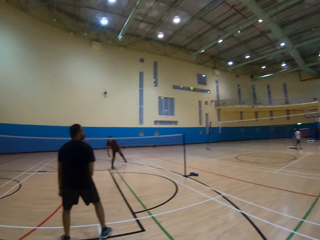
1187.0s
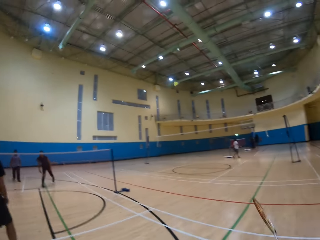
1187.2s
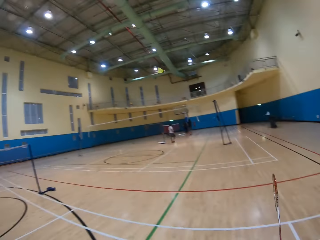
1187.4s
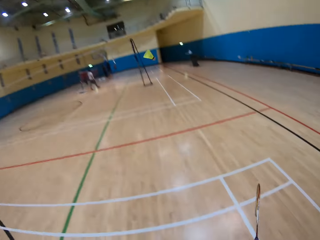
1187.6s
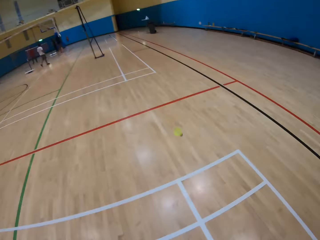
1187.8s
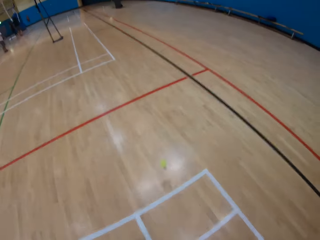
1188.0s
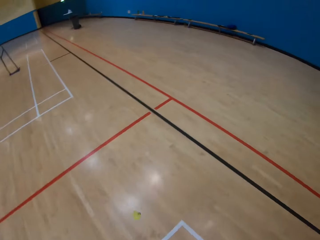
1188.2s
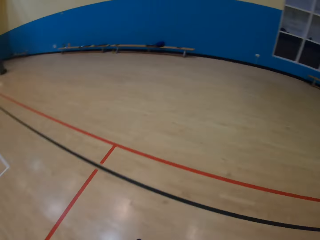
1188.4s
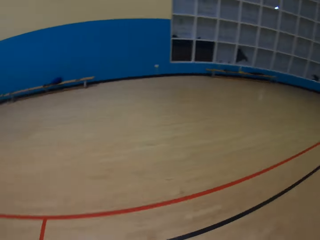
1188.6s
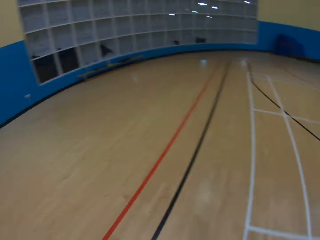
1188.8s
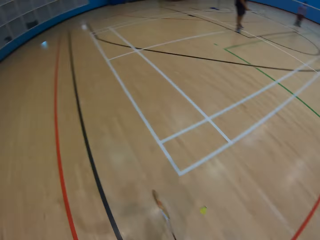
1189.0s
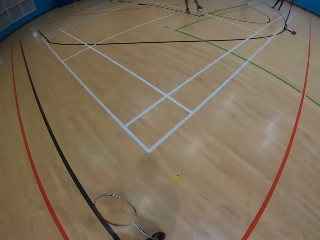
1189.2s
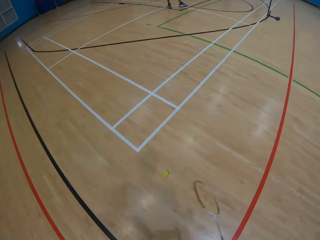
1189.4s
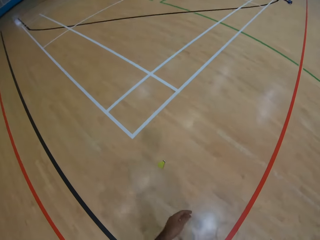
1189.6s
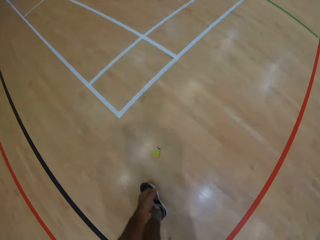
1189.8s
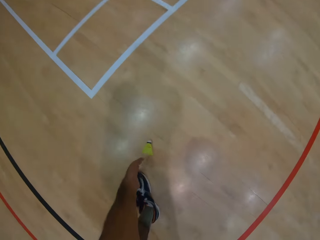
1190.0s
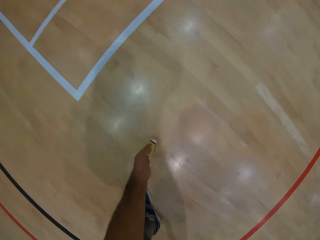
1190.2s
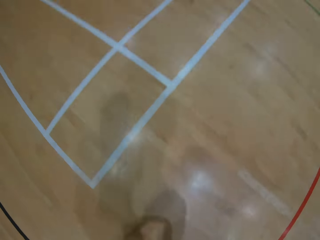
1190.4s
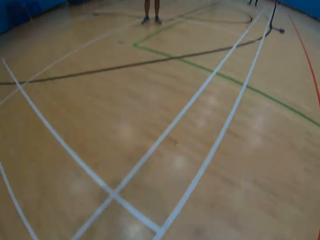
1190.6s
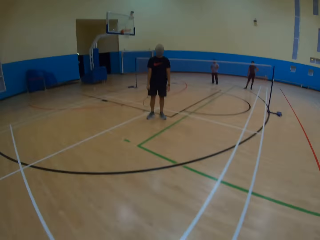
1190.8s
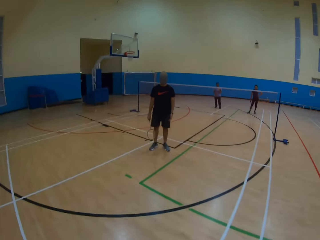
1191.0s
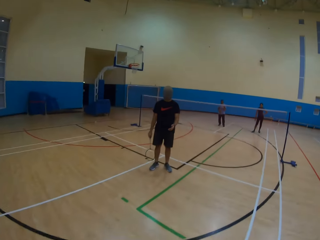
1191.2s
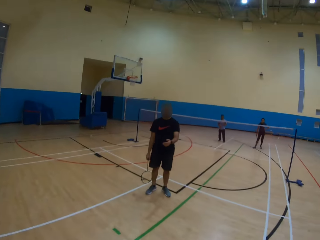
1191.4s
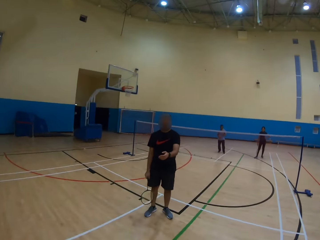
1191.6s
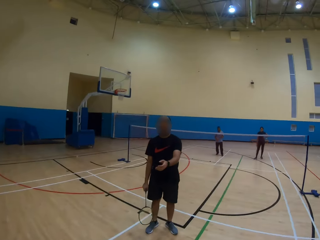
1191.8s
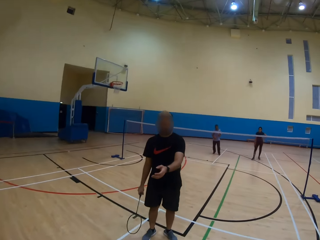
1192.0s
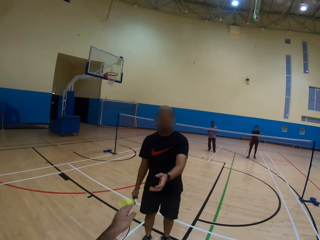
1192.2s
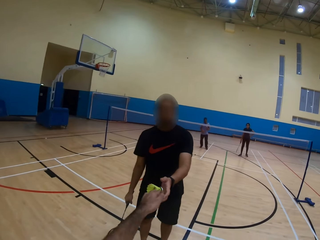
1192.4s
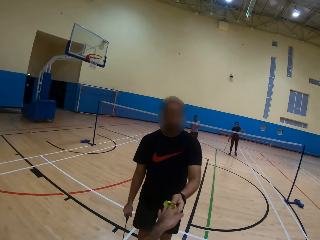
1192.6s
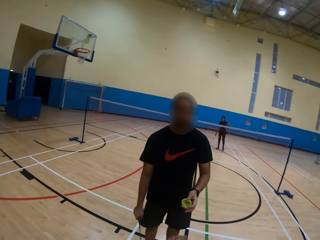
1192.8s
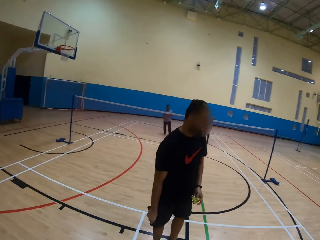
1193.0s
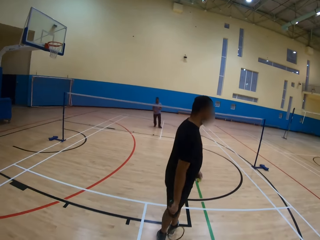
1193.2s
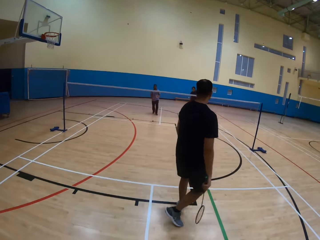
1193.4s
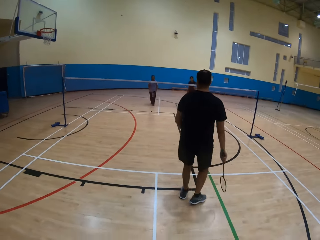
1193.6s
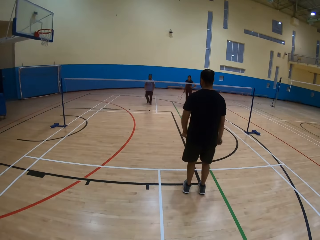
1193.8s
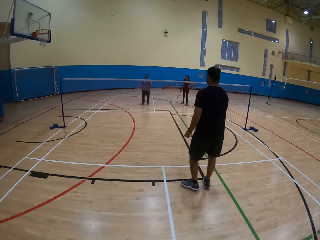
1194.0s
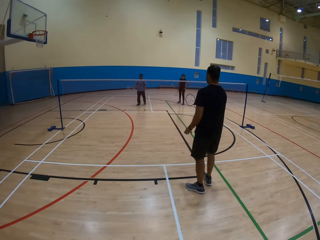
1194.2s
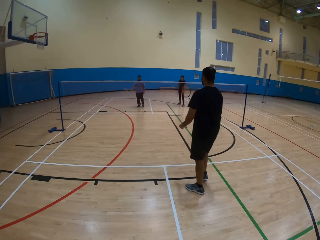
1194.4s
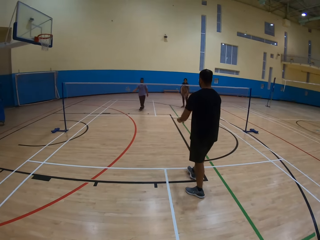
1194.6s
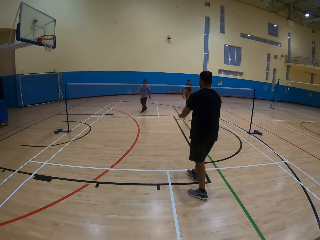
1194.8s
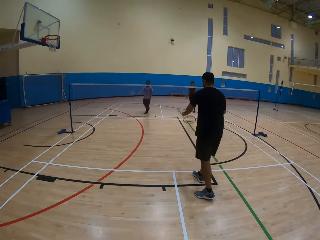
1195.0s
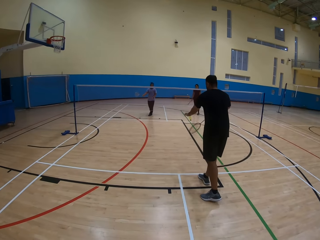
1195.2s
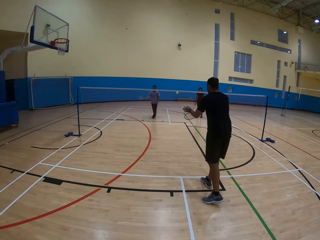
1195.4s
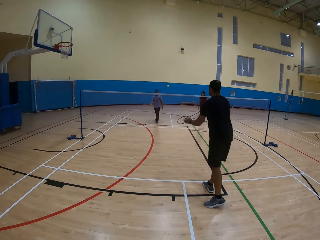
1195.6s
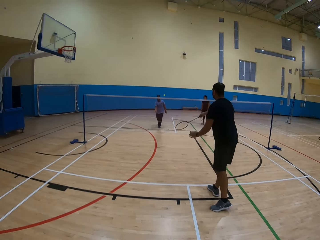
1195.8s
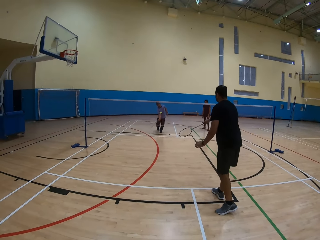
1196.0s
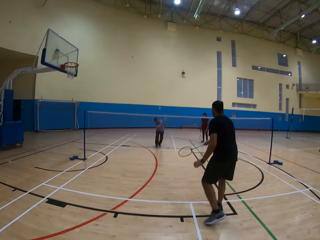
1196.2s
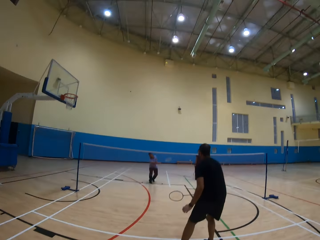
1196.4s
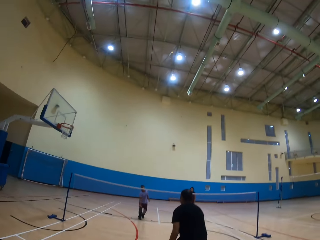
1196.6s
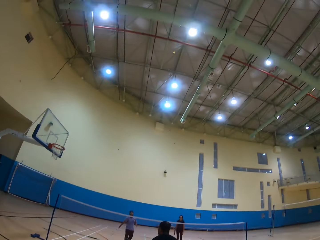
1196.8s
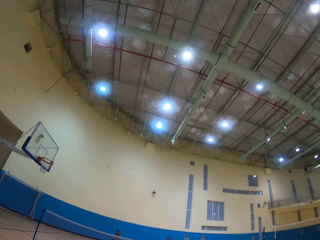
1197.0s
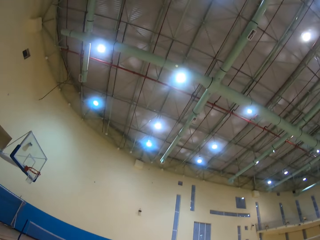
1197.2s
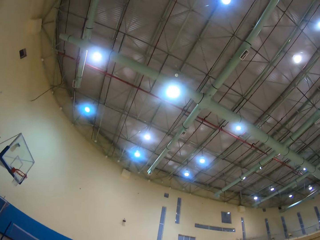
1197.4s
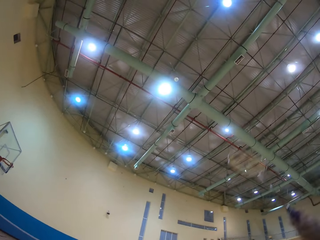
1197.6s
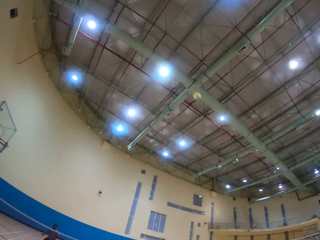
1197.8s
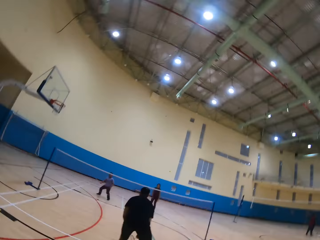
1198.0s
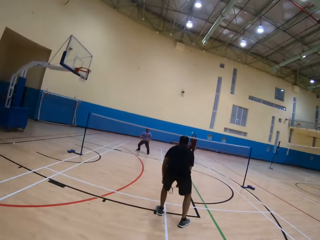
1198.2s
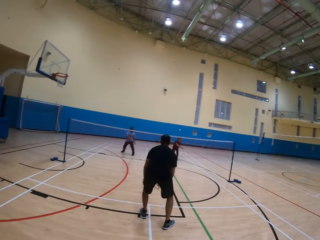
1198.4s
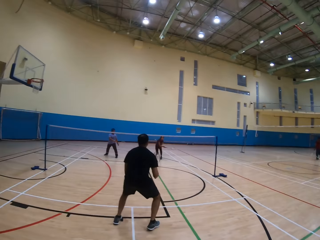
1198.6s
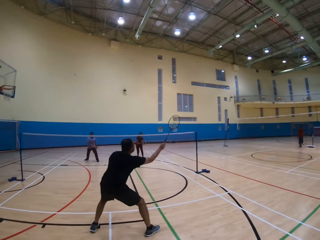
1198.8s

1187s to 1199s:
A woman hits the shuttlecock. The woman plays a badminton game. The camera wearer looks around. They pick the shuttlecock on the ground. They give the shuttlecock to a man. The man moves around. The man hits the shuttlecock. The man plays a badminton game. Another man hits the shuttlecock. The camera wearer looks around. They hit the shuttlecock. They play a badminton game.

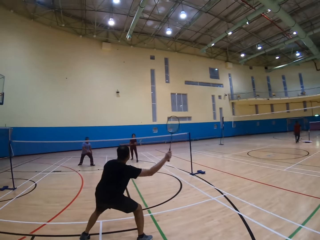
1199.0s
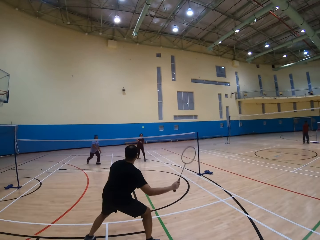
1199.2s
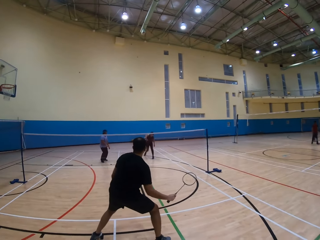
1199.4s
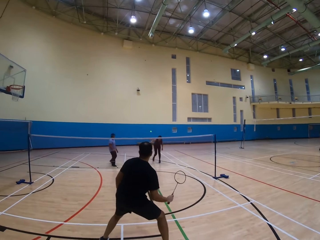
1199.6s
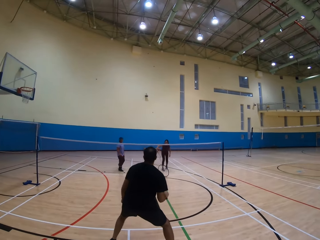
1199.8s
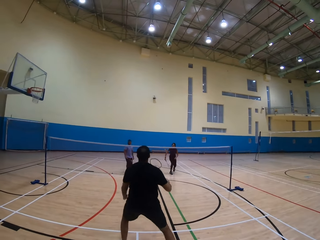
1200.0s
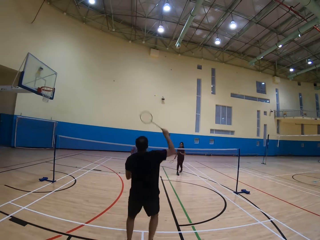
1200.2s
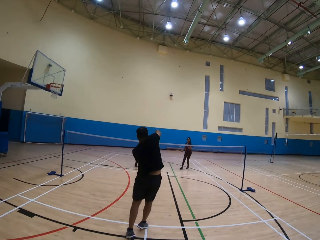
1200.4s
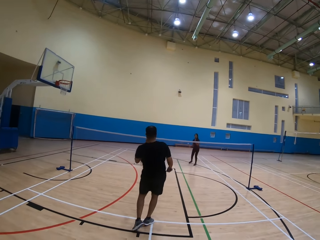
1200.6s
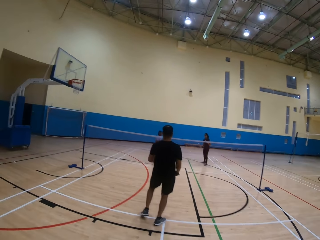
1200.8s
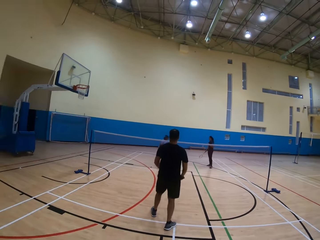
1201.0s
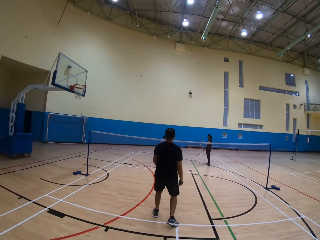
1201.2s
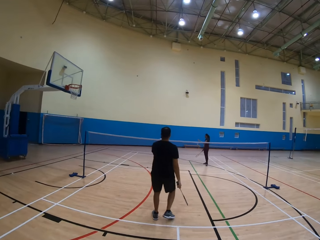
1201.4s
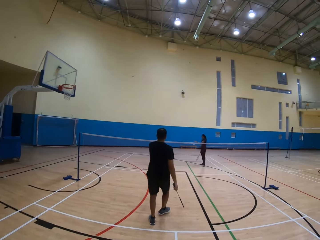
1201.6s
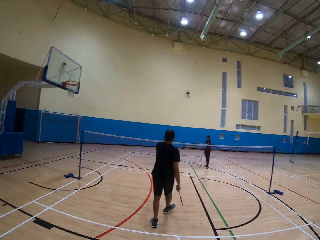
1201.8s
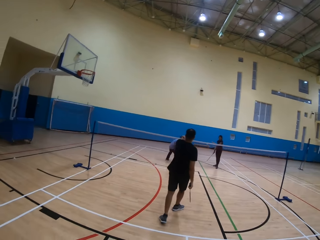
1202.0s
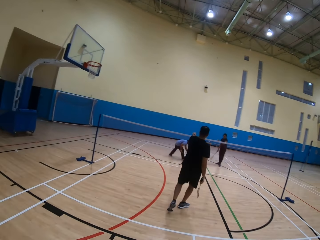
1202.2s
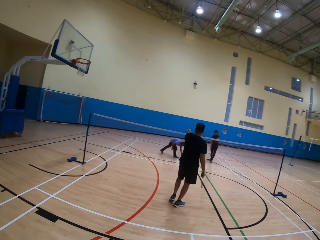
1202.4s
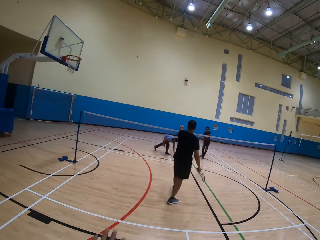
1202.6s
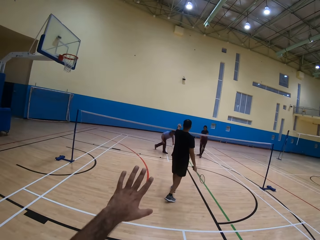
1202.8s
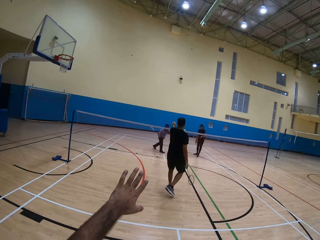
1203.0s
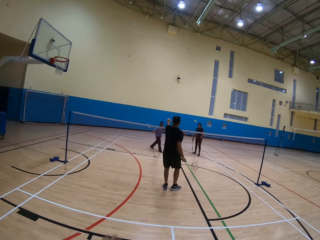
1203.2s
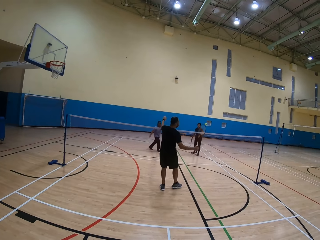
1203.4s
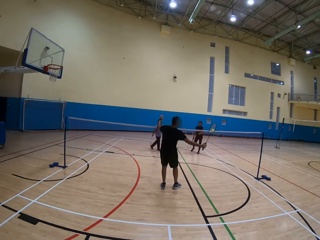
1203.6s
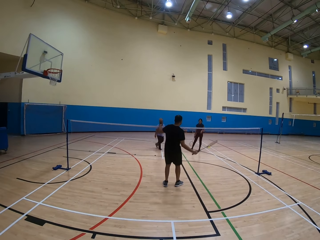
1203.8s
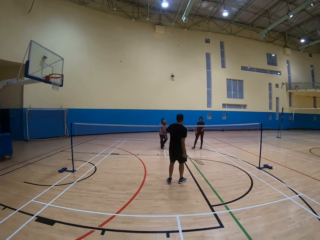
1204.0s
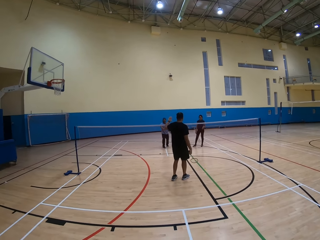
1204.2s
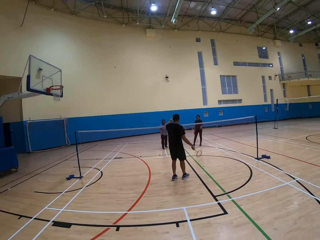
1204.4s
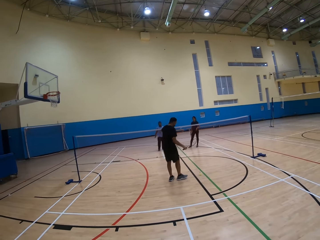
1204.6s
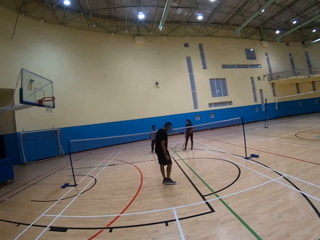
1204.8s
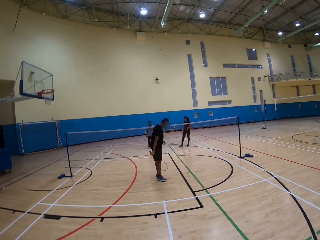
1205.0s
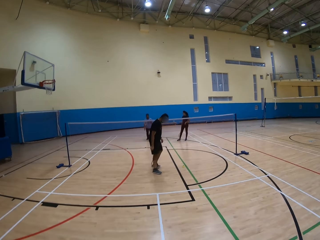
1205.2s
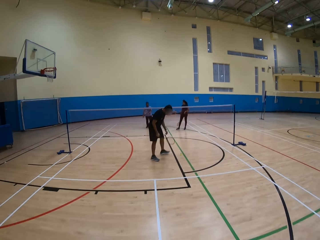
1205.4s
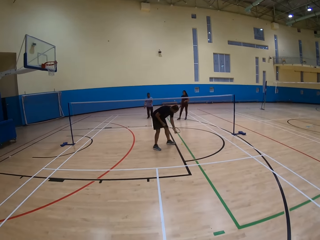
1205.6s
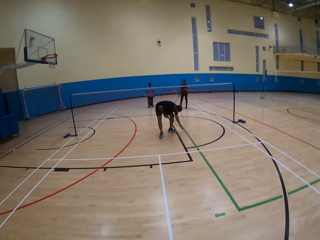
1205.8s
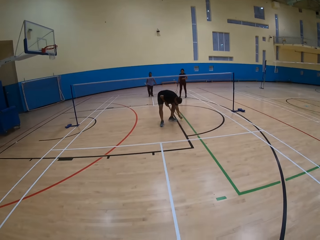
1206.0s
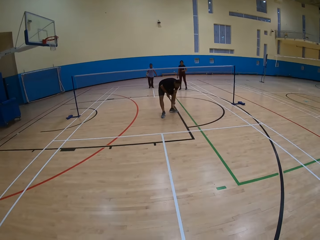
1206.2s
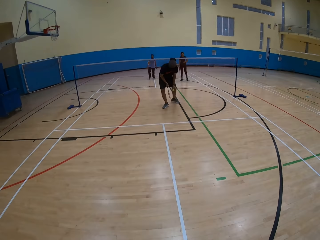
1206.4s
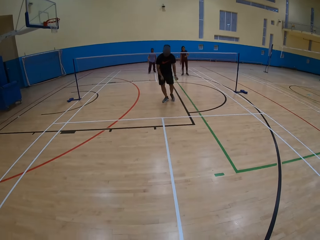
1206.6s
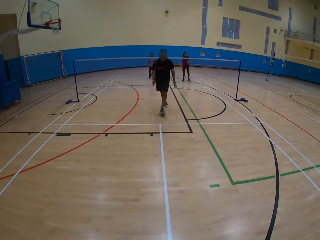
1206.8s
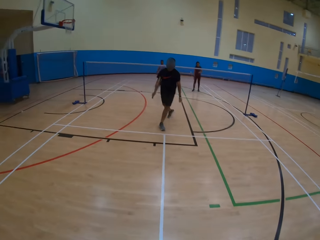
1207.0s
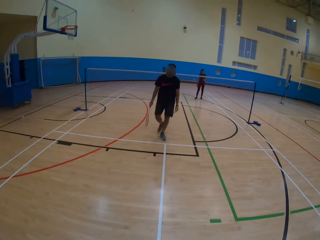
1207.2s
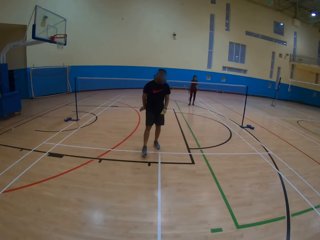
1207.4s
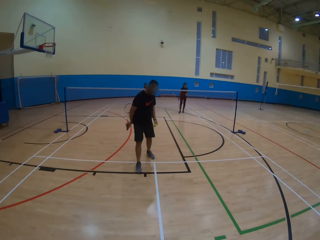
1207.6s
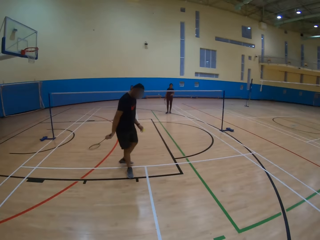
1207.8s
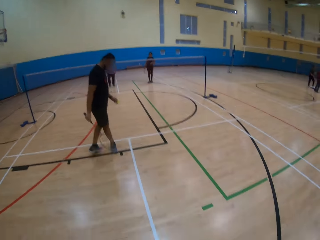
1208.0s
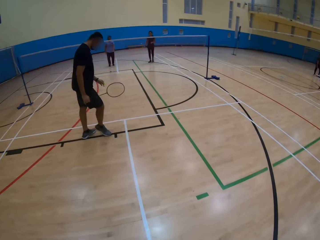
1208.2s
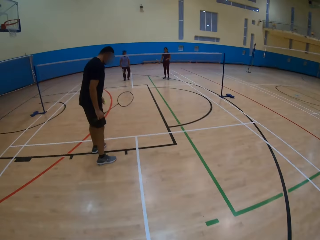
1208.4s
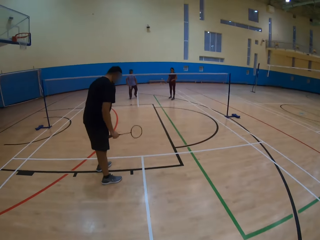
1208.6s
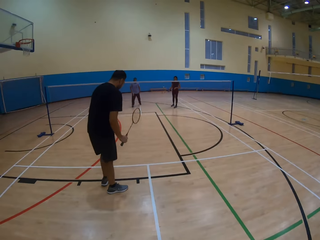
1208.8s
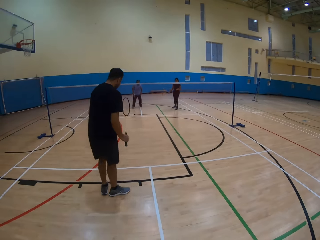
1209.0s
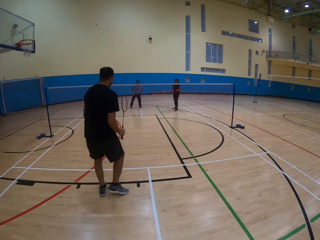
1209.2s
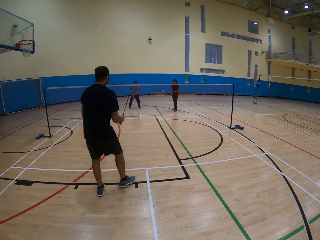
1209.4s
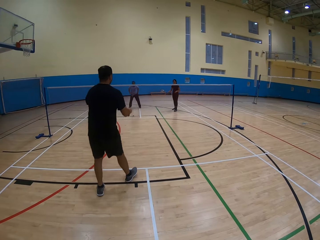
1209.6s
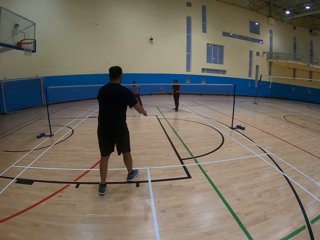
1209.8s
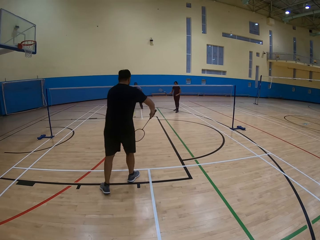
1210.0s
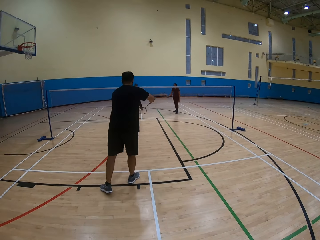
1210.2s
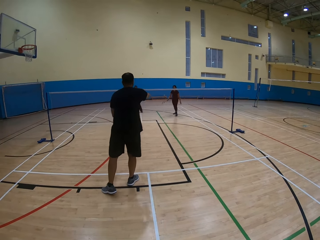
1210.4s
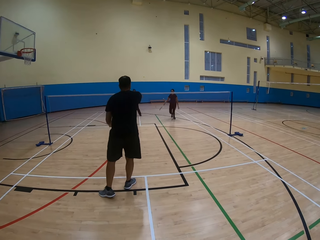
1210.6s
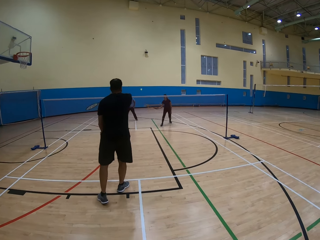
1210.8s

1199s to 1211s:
A woman hits the shuttlecock. A man plays a badminton game. The woman picks the shuttlecock from the floor. The man hits the shuttlecock. The man plays a badminton game. The man points at something. Another man picks the shuttlecock from the floor. The first man moves the racket. The other man moves around. The first man picks the shuttlecock from the floor. The first man walks around. The first man plays a badminton game. The first man hits the shuttlecock.
